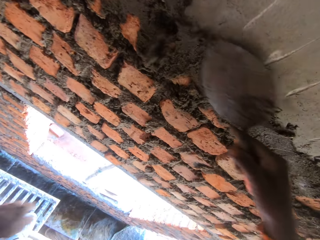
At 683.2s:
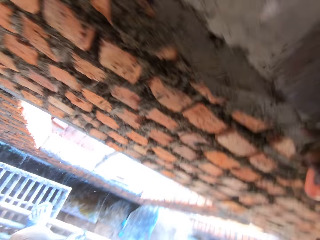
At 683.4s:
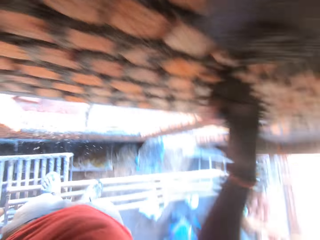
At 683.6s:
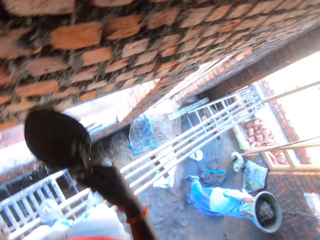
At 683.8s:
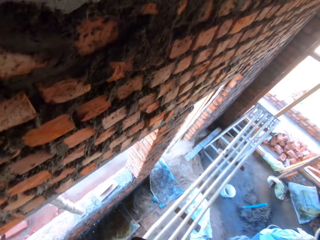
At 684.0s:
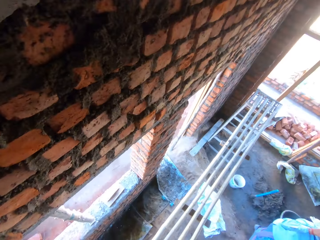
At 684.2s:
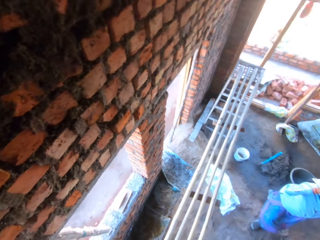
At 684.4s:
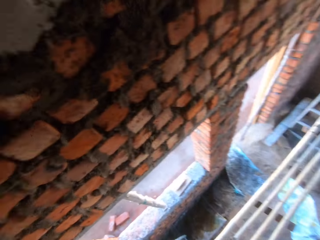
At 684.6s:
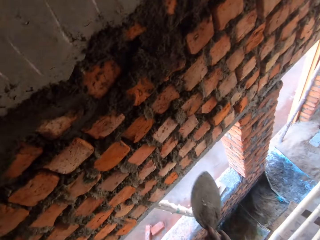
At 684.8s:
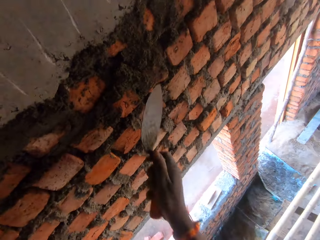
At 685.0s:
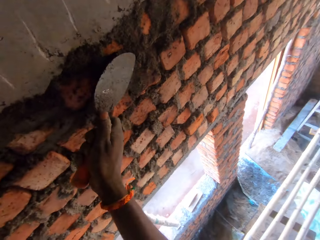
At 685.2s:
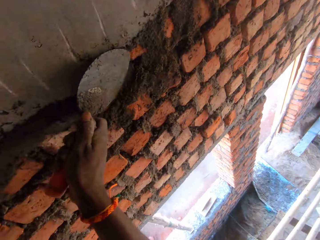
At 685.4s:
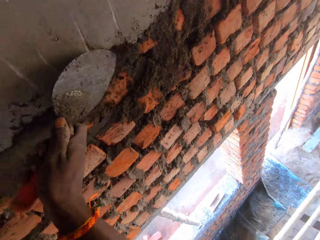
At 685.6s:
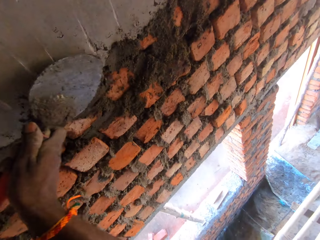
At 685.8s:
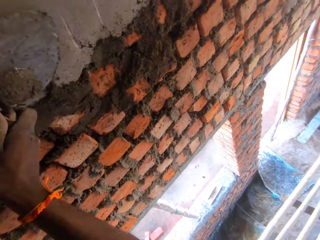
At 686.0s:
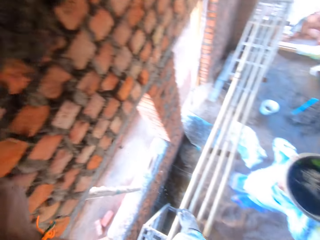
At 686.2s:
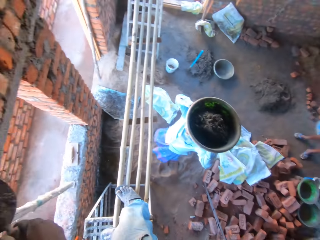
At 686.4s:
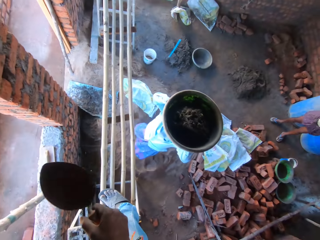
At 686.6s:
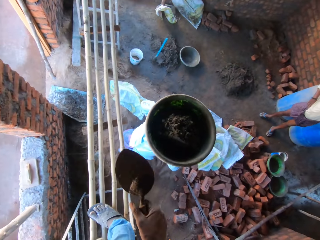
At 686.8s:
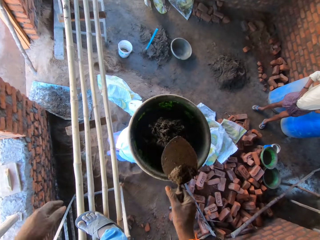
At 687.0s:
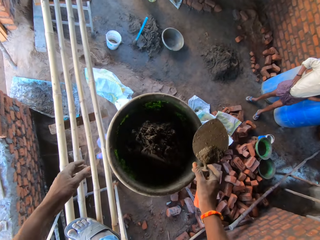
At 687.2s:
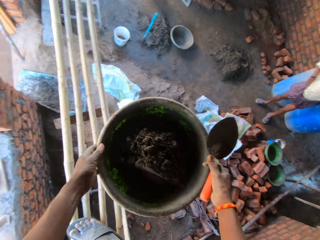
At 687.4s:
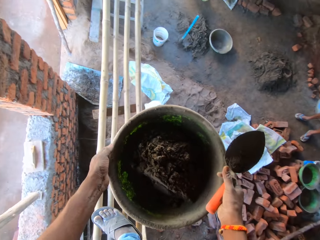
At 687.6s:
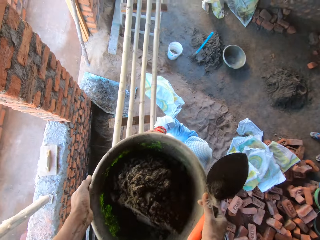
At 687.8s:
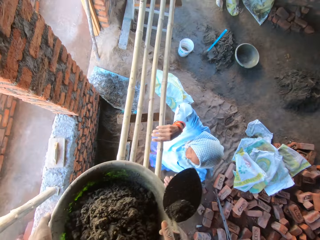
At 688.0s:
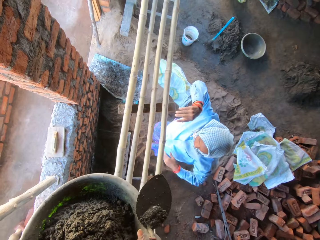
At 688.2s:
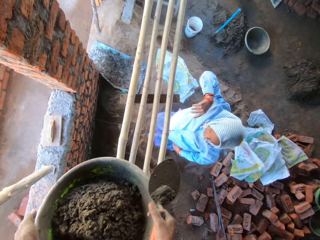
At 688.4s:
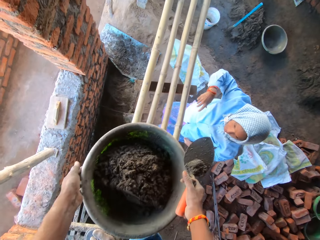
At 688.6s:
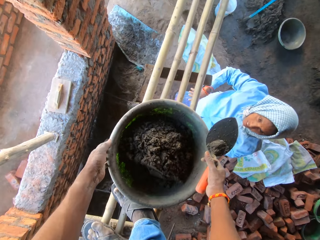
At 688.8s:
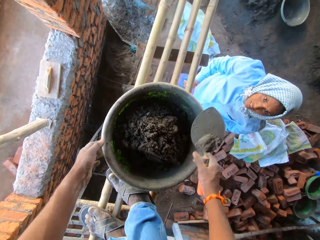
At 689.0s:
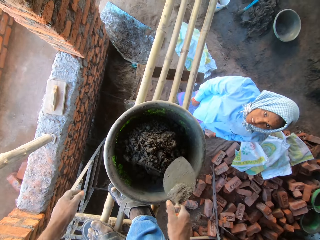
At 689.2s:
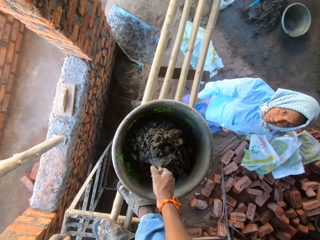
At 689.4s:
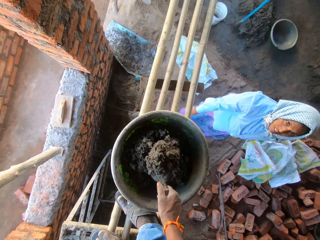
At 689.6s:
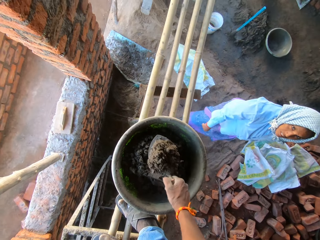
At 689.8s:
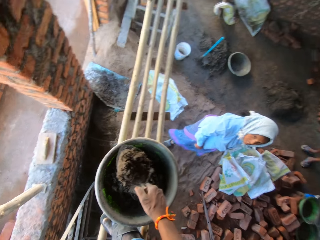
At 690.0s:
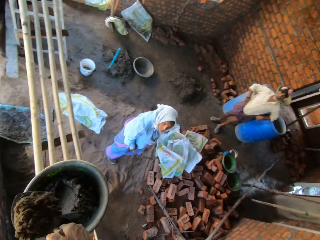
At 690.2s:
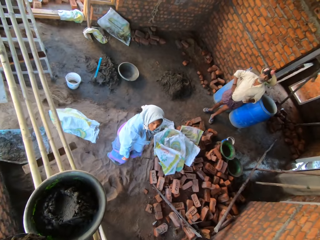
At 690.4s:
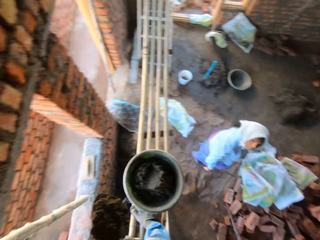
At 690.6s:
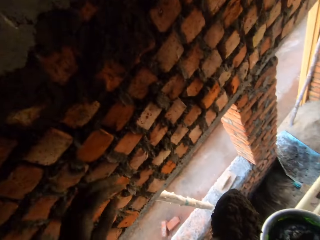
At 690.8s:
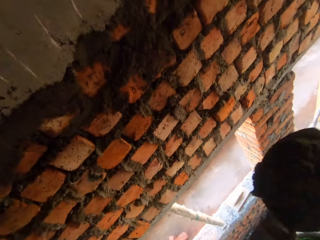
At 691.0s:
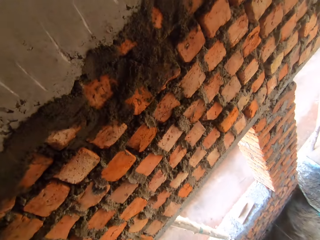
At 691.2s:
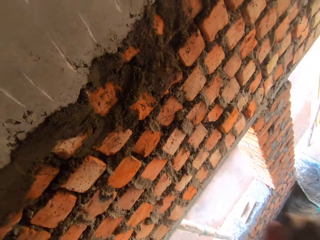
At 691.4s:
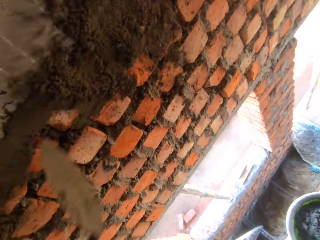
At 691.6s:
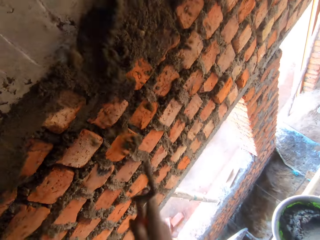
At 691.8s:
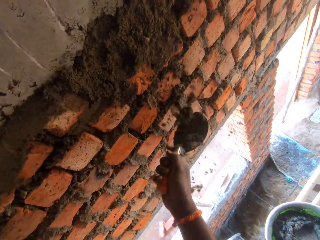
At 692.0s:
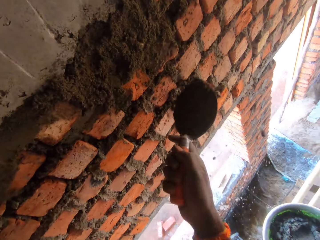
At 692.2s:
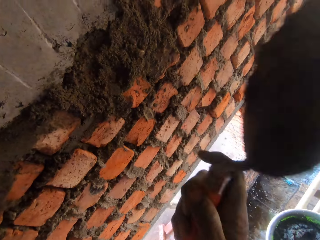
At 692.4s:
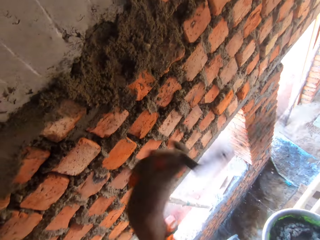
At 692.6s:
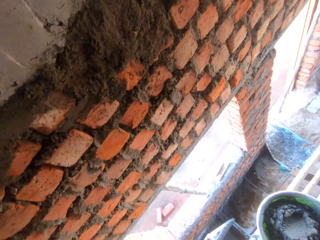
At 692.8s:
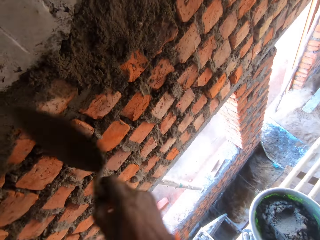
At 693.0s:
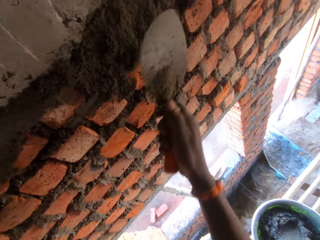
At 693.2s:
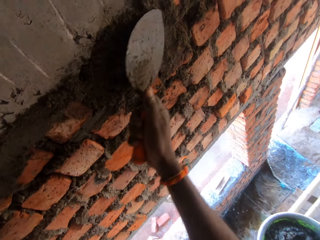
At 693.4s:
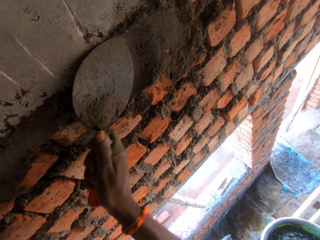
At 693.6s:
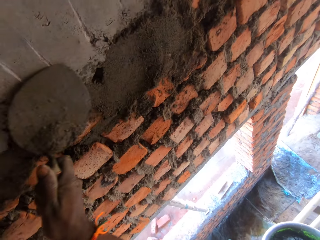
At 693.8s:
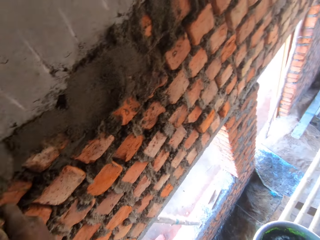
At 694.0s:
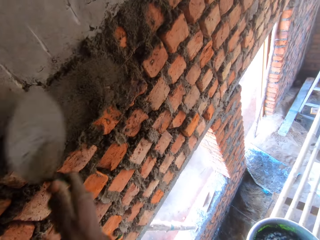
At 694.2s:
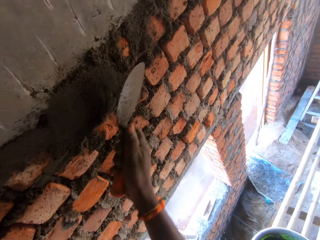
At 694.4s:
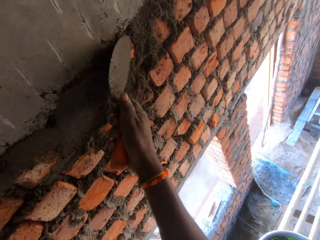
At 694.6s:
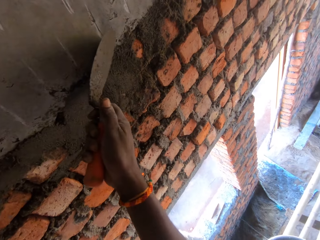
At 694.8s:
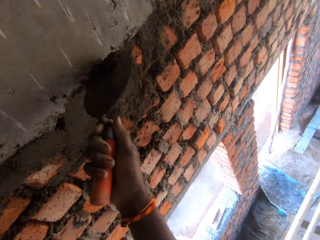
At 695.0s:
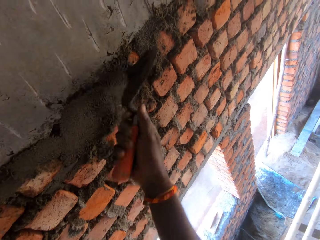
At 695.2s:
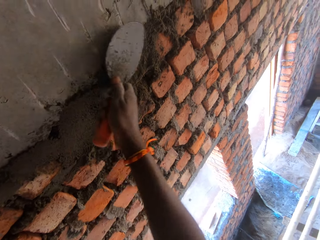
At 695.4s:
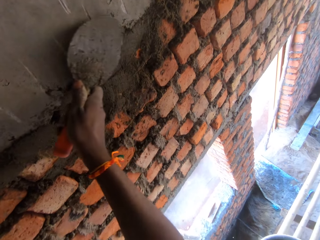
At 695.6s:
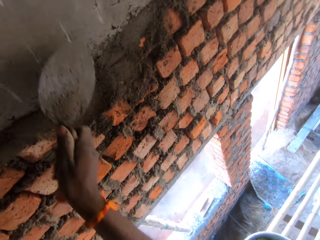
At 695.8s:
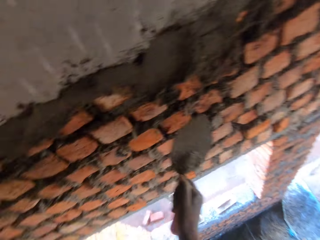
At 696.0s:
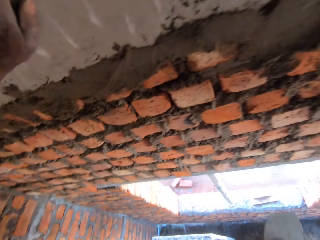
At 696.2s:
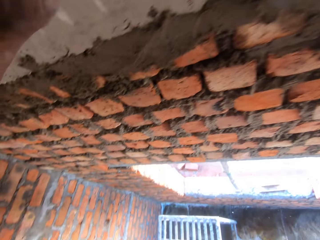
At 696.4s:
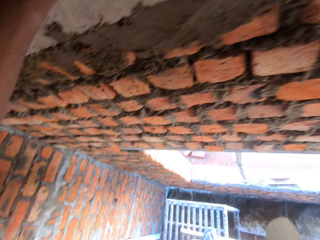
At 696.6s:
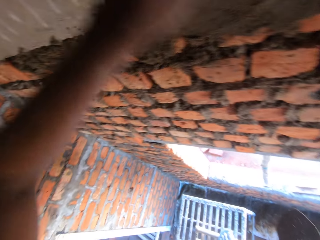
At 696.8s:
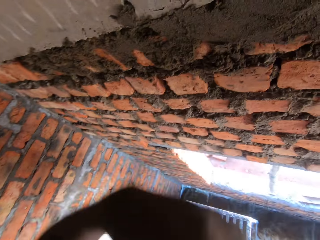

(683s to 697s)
The camera wearer interacts with the woman. He plasters the mortar on the wall with the trowel in his right hand. He collects the head pan from the woman with both hands. He drops the head pan on the bamboo sticks with both hands. He scoops mortar from the head pan on the bamboo sticks with the trowel in his right hand. He plasters the mortar on the wall with the trowel in his right hand. He rubs the mortar on the wall with the trowel in his right hand.

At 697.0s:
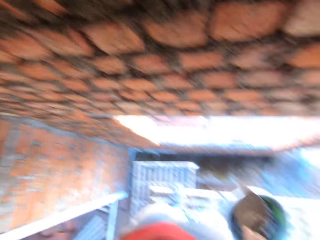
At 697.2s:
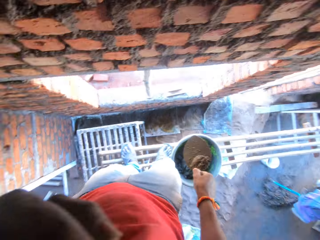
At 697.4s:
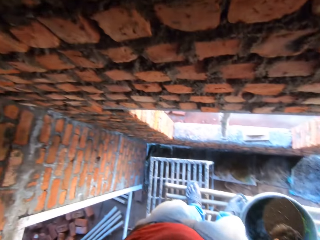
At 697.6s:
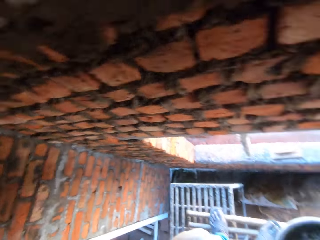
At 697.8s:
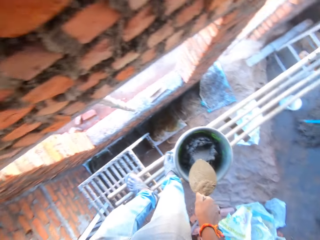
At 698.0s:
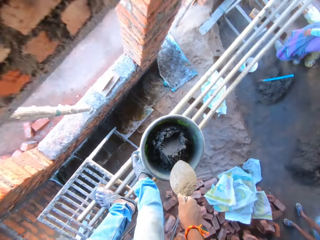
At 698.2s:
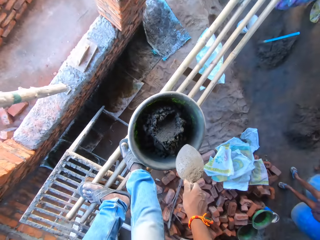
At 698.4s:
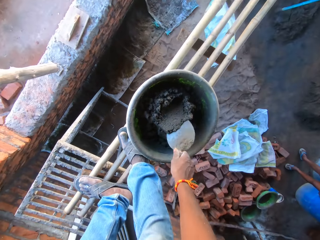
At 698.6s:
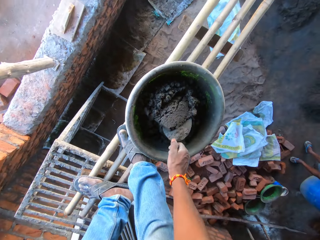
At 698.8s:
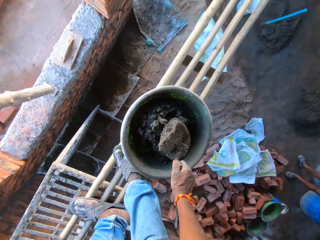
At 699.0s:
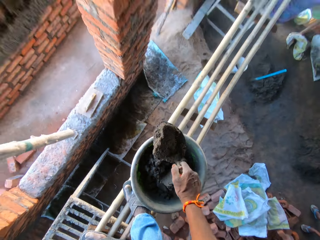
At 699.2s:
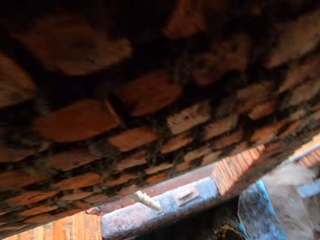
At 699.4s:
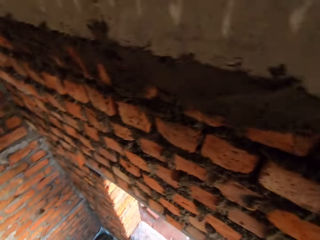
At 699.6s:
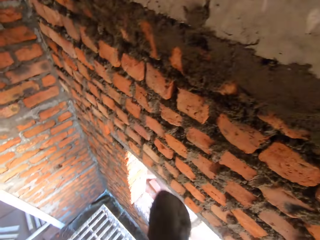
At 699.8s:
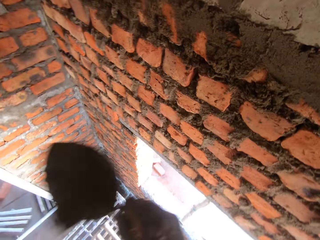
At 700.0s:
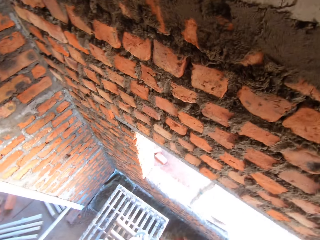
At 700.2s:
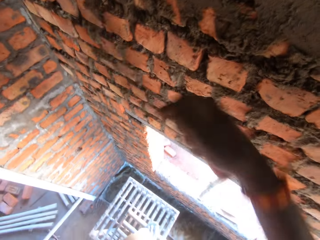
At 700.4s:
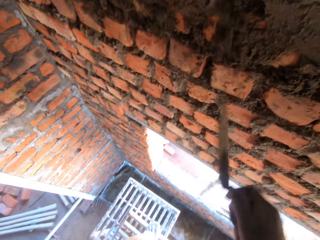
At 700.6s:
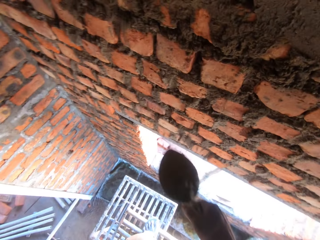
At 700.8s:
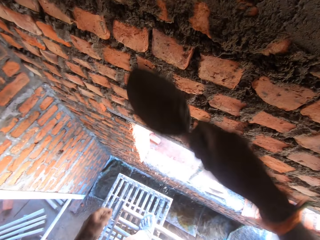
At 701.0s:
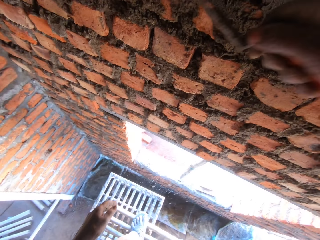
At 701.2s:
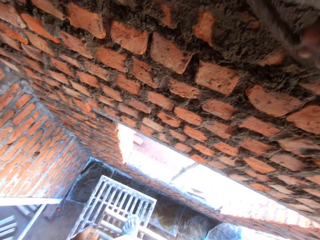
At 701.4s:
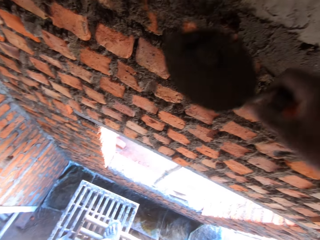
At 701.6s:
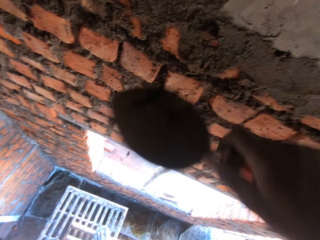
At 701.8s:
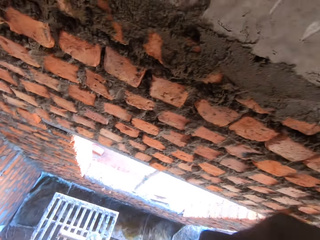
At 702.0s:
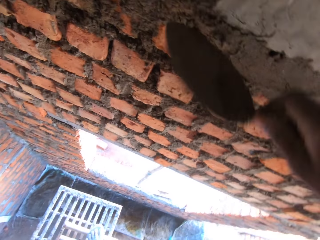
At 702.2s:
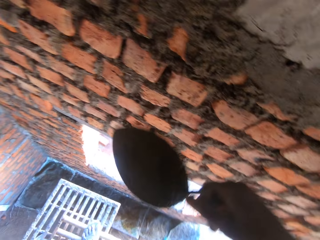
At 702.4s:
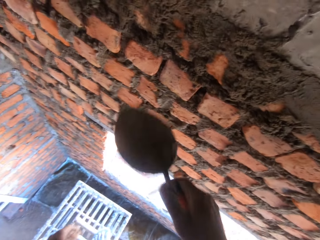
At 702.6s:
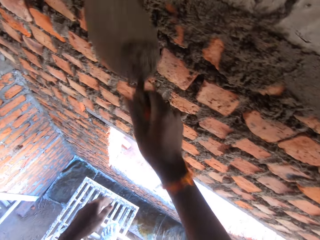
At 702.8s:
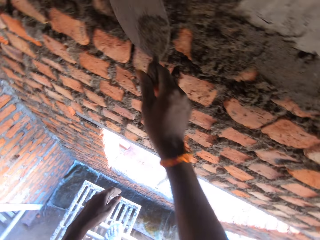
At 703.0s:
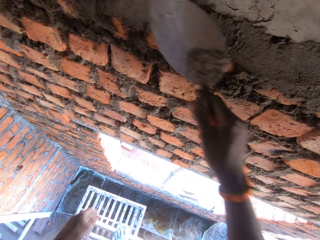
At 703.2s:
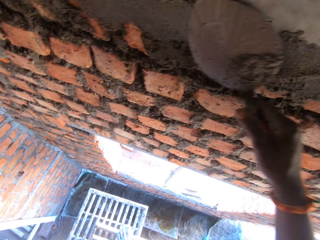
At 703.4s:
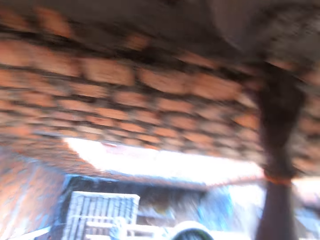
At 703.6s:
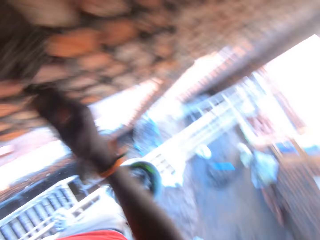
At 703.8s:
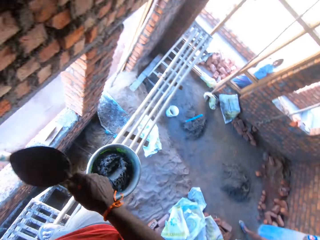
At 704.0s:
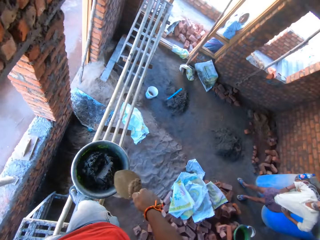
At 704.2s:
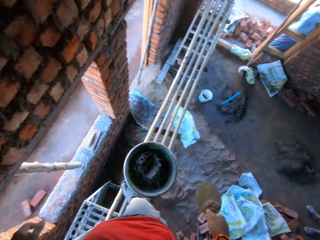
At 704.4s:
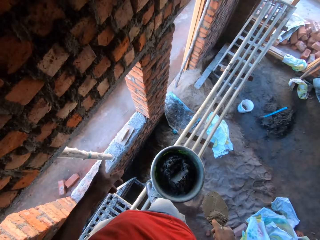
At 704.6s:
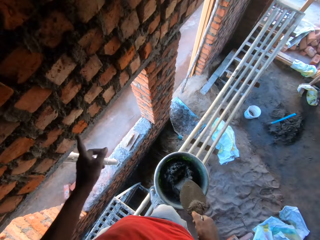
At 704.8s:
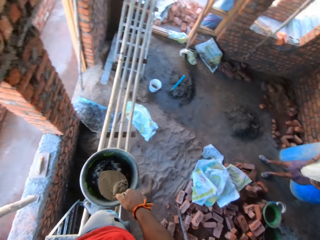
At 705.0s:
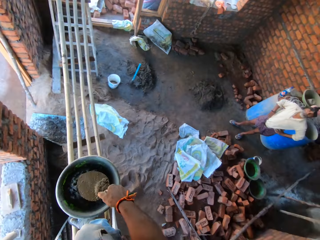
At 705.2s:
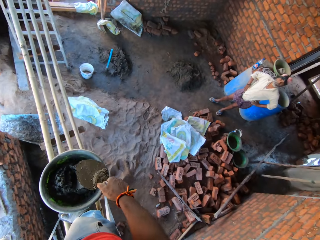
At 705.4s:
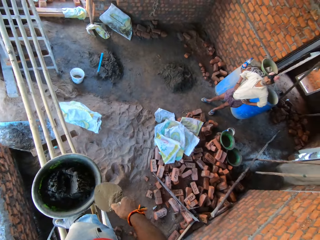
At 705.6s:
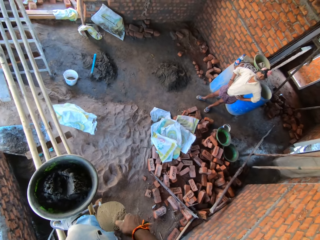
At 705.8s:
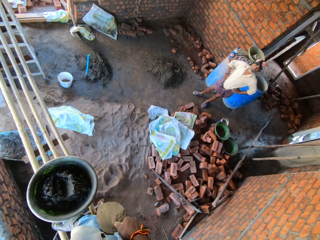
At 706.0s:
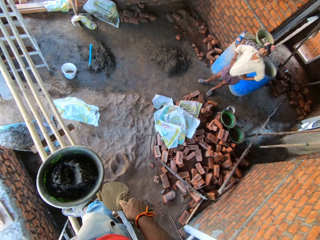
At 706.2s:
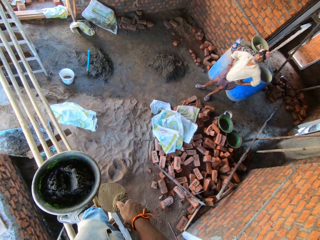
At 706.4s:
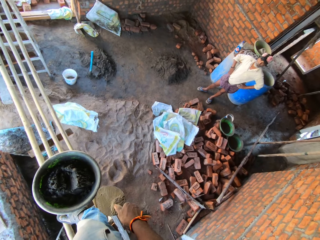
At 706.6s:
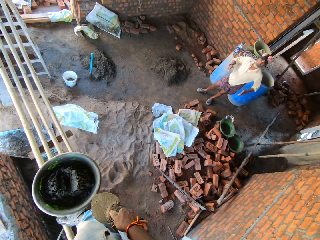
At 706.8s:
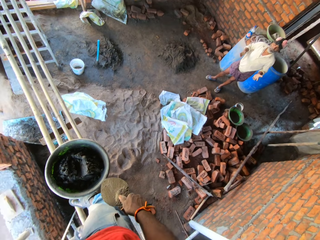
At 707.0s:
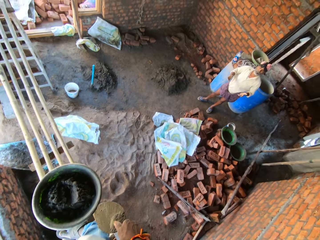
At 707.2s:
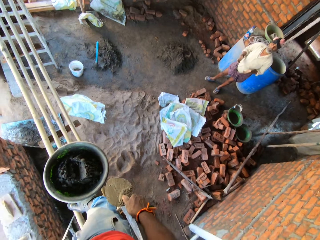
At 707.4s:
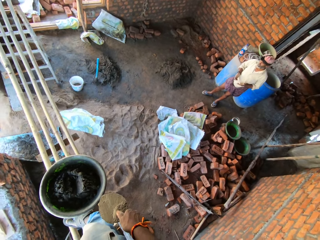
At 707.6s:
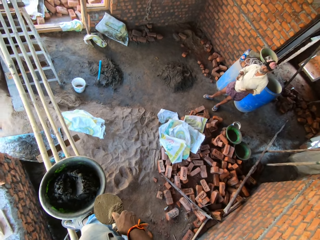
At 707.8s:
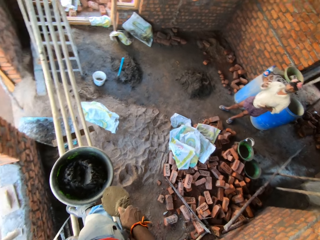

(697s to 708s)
The camera wearer scoops mortar from the head pan on the bamboo sticks with the trowel in his right hand. He plasters the mortar on the wall with the trowel in his right hand. He scrapes the mortar on the wall with the trowel in his right hand. He plasters the mortar on the wall with the trowel in his right hand. He rubs the mortar on the wall with the trowel in his right hand. He interacts with a man. He speaks to the man.
